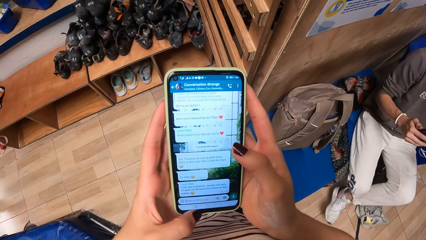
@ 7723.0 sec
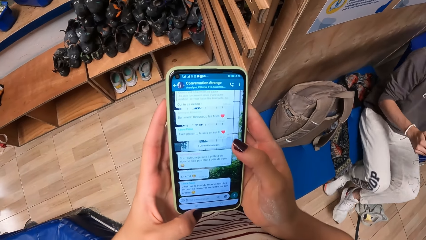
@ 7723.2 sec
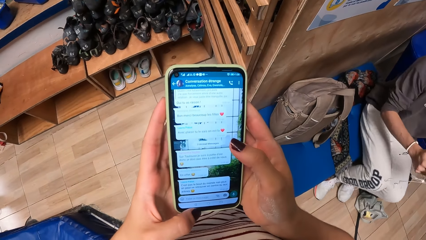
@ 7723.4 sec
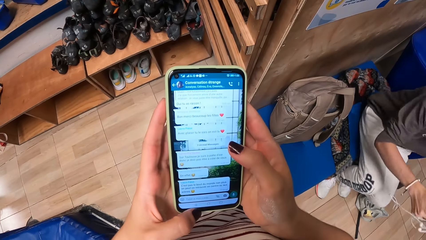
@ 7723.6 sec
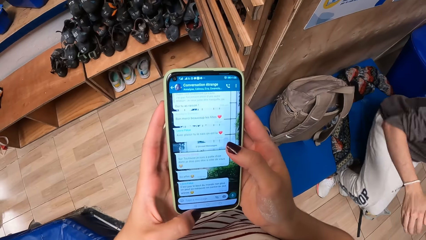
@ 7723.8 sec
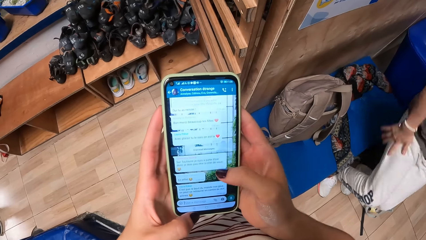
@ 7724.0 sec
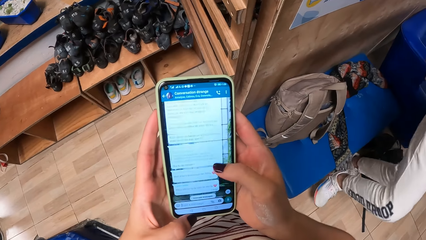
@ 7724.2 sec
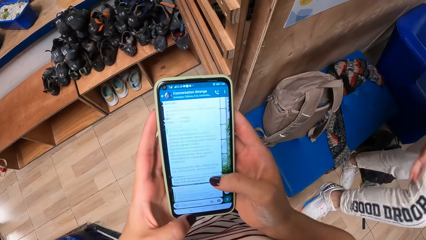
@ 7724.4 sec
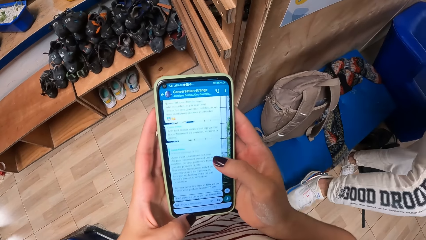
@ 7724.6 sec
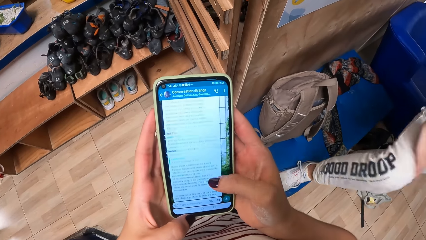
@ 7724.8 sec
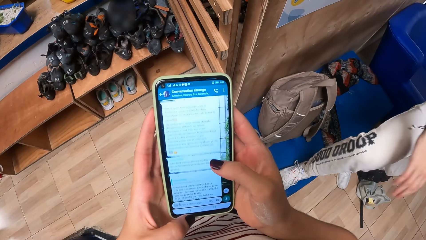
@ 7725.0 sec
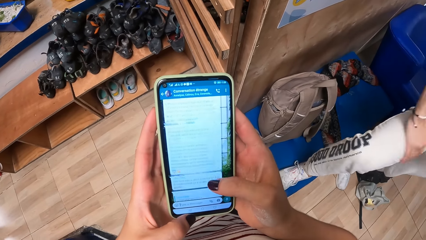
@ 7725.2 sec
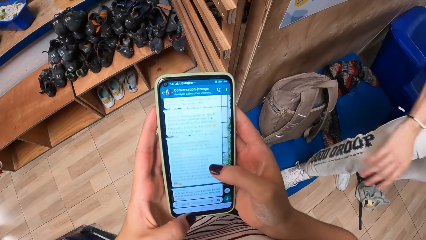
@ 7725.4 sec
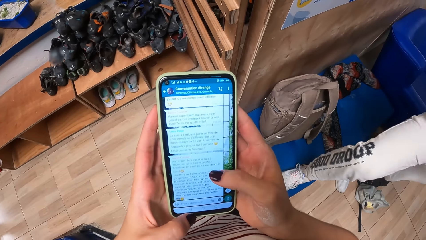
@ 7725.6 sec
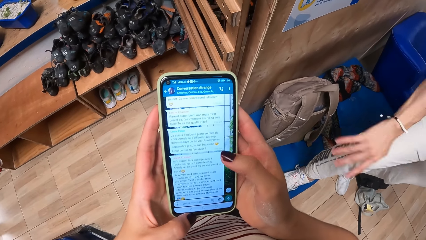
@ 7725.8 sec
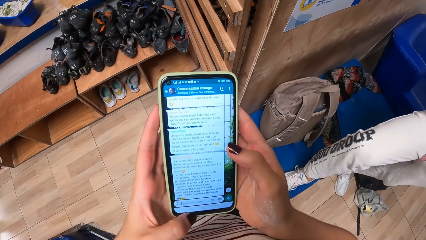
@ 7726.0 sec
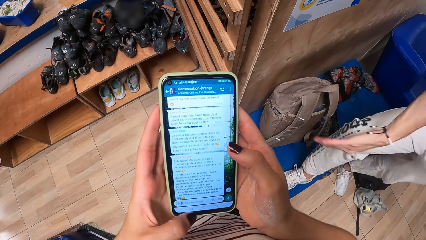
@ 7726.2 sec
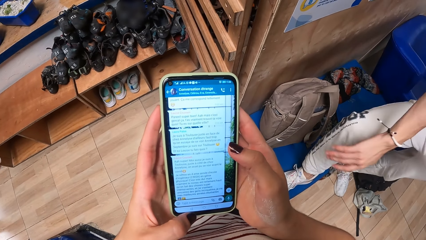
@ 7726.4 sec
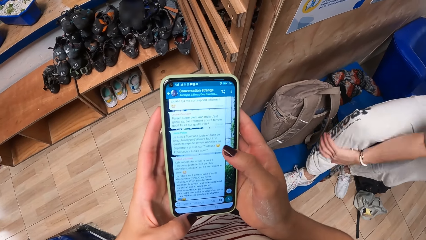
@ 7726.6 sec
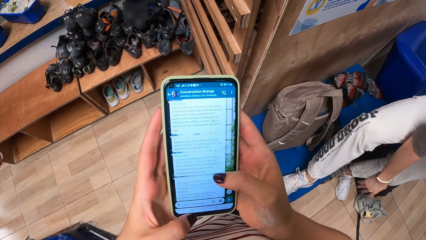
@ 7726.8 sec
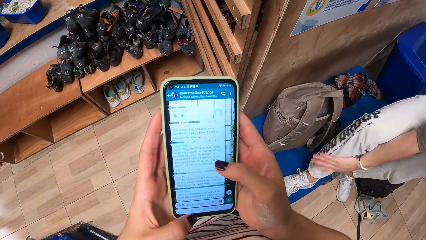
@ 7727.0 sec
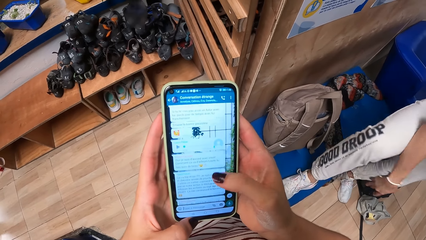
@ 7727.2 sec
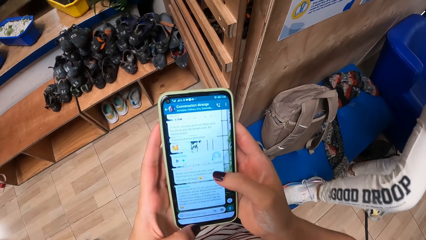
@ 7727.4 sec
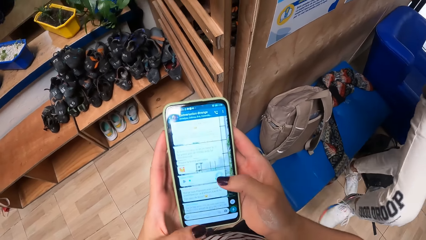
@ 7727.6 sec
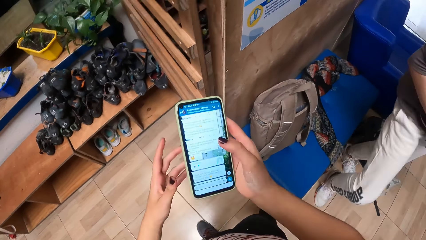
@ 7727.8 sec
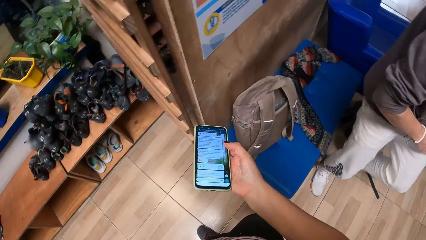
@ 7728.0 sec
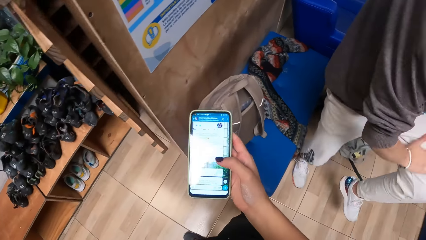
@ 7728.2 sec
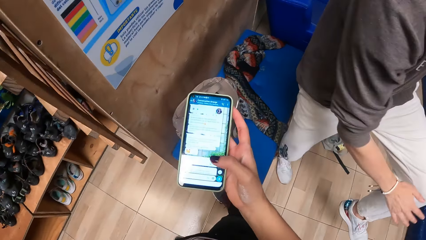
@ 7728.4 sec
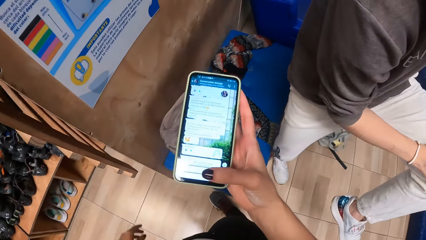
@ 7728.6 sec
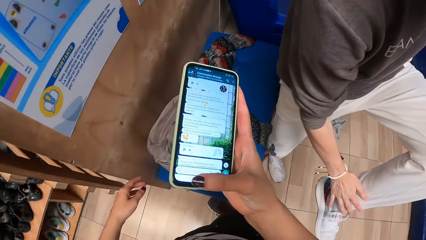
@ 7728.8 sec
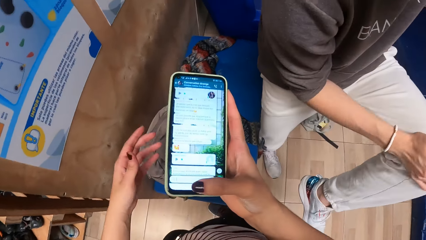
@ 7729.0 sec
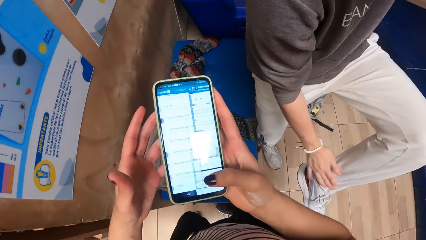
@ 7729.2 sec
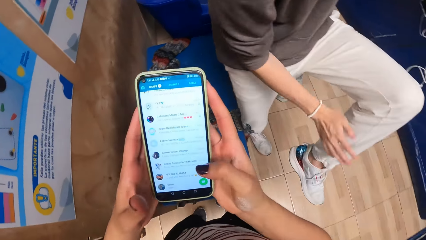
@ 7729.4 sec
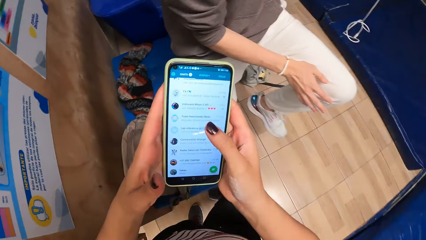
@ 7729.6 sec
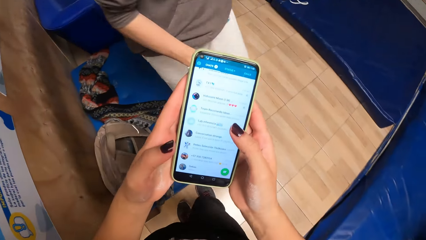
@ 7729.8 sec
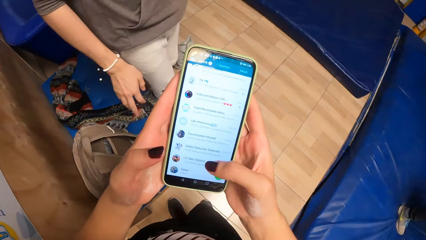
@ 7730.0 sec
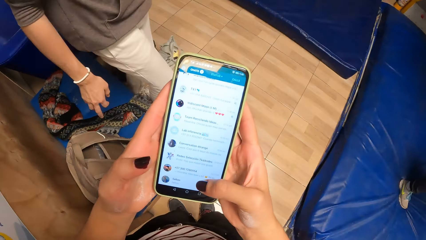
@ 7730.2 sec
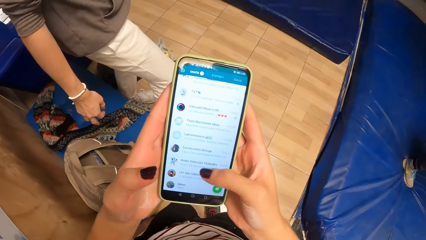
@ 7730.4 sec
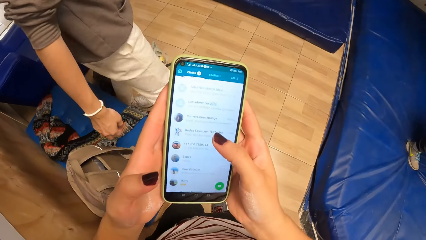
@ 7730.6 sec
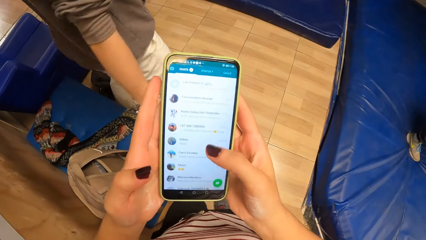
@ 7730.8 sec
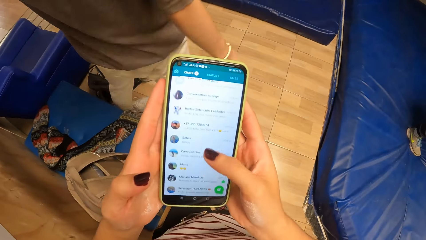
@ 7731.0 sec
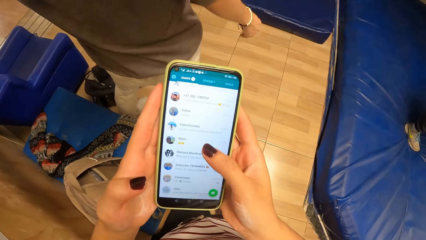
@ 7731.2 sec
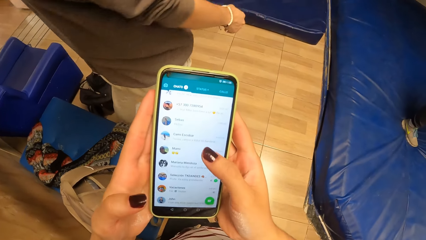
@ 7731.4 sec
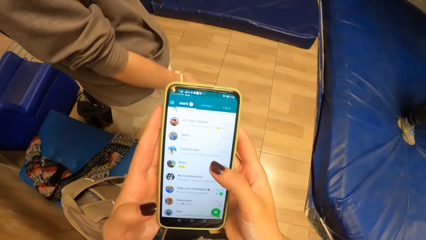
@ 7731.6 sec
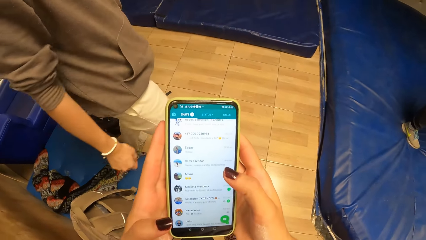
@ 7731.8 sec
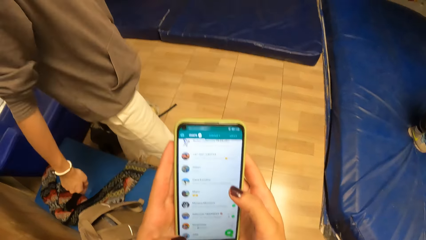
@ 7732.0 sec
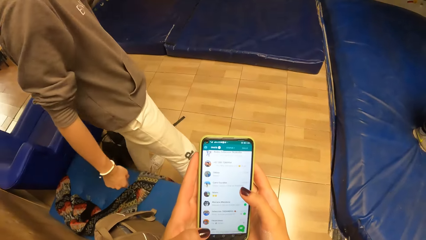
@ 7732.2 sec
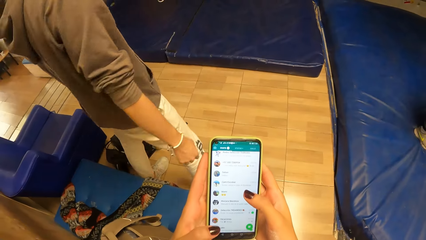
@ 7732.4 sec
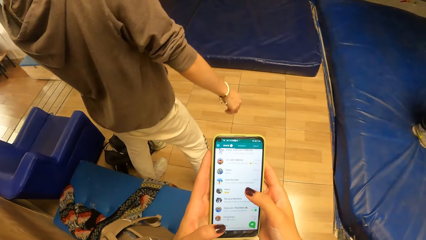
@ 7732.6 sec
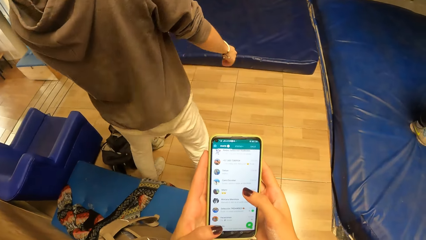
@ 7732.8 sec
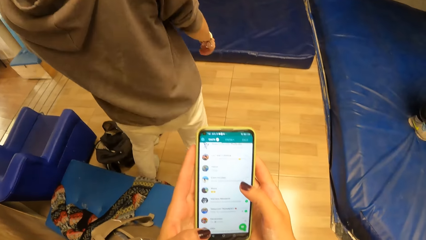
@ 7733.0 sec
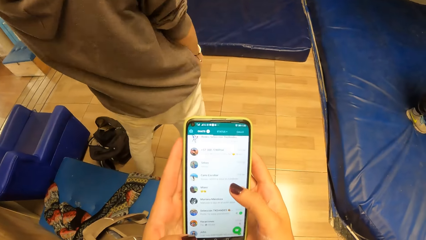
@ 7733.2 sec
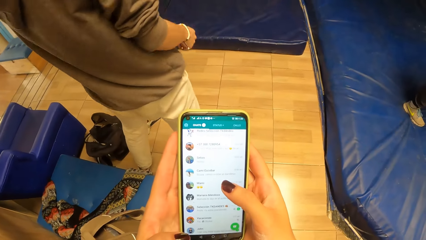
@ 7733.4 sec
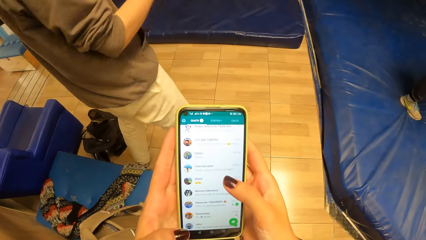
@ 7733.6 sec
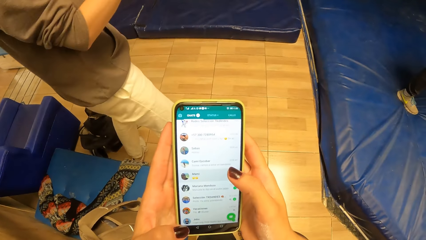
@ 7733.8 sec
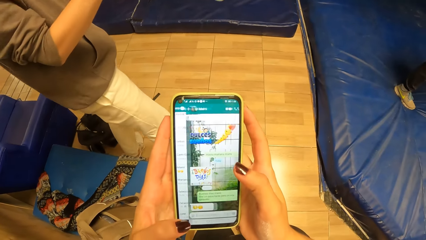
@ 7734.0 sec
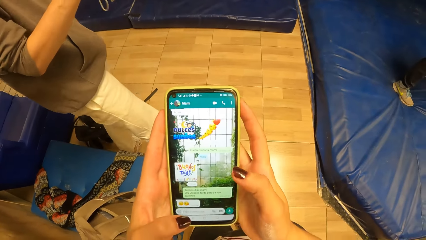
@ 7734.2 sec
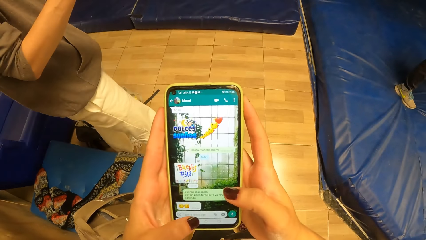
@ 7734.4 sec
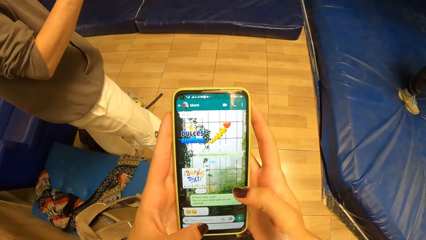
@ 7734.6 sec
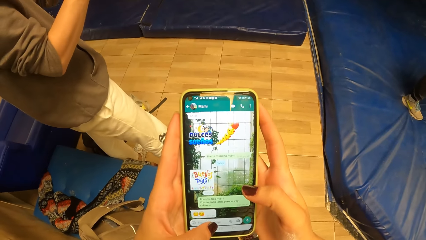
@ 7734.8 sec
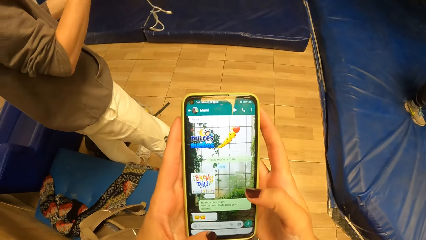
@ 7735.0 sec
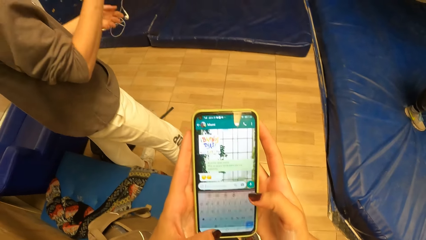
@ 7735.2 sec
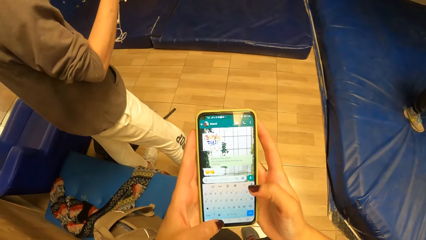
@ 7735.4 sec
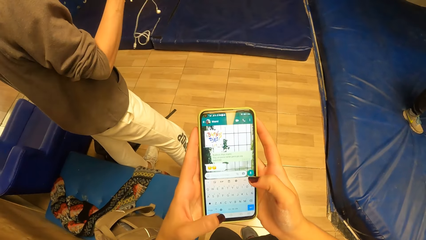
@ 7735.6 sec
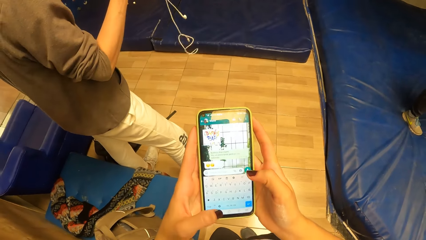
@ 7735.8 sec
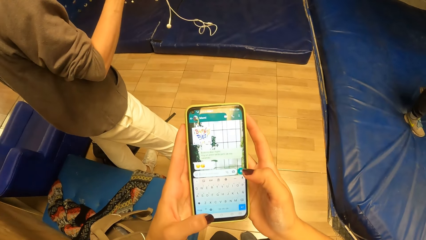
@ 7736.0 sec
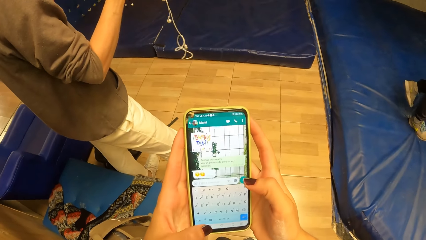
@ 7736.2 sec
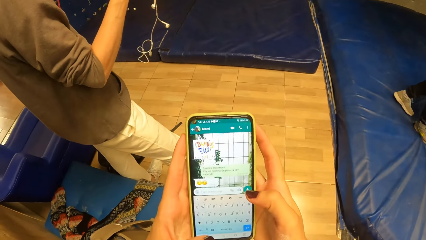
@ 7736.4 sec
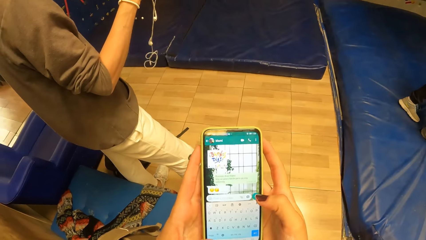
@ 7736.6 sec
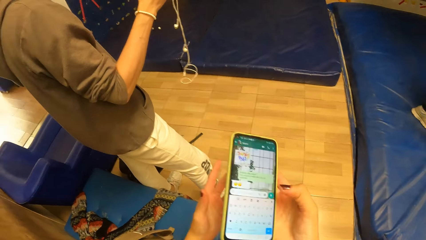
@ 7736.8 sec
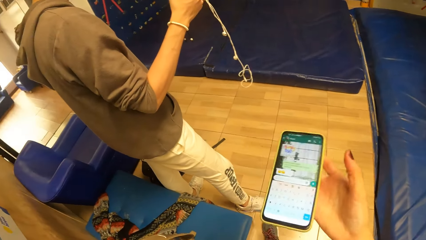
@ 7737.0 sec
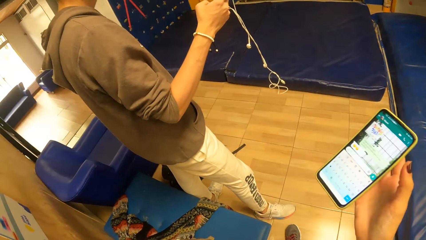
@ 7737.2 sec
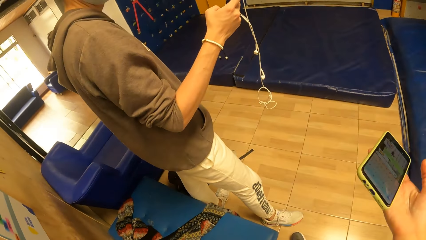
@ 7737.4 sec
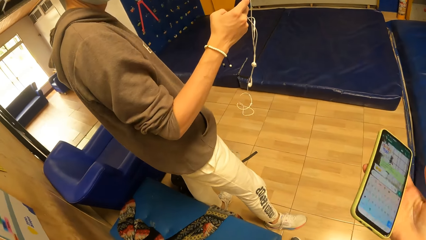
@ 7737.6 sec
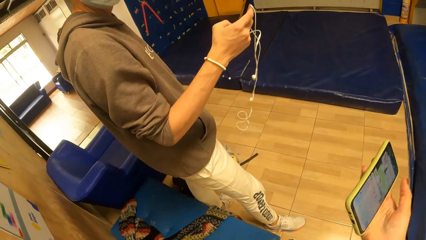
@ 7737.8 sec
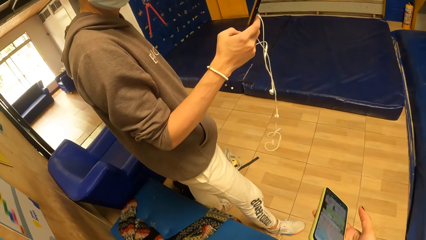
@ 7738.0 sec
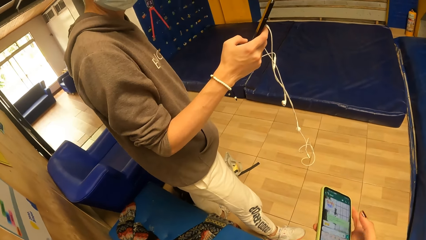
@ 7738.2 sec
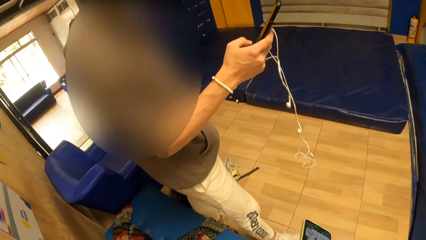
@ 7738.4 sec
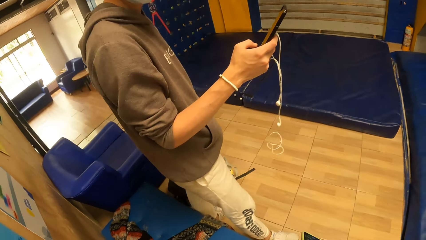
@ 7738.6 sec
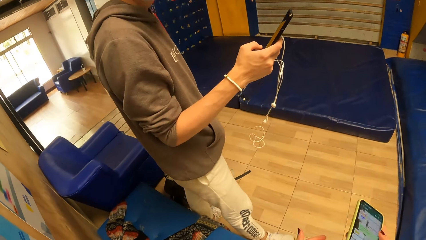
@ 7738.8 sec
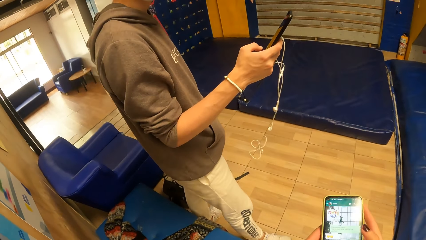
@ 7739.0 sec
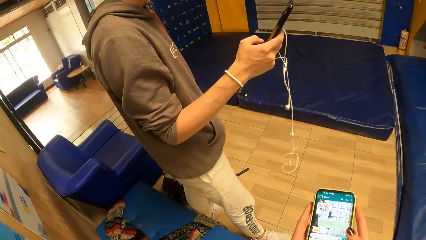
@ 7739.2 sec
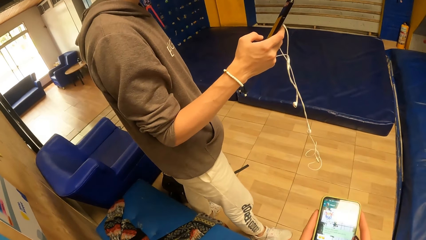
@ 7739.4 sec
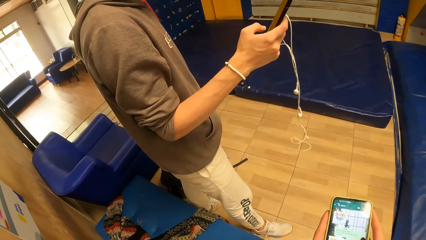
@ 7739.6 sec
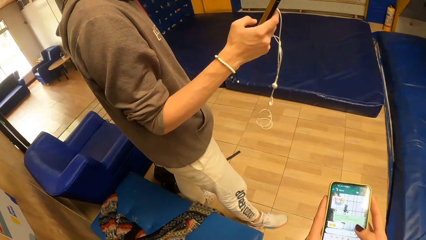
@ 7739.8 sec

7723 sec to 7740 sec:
The man picks up the earpiece on his lap with his left hand and stands from the sofa. The camera wearer operates the phone. The man places his right leg on the sofa, wipes his trouser with his right hand and moves the legs. The camera wearer operates the phone. The man moves the hands. The camera wearer operates the phone. She holds the cellphone with her right hand. The man operates the phone.
